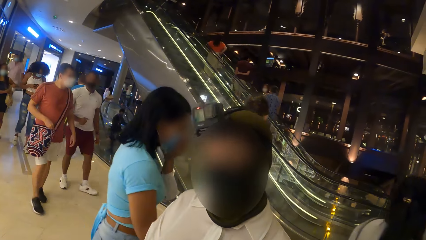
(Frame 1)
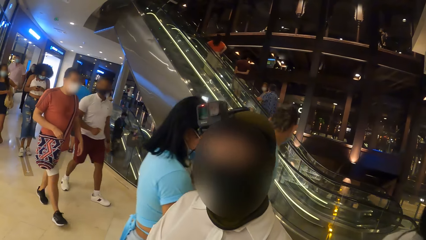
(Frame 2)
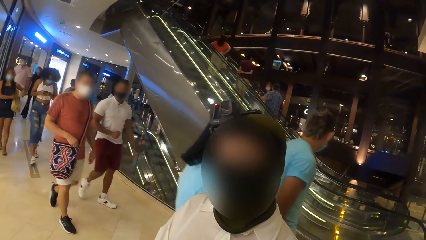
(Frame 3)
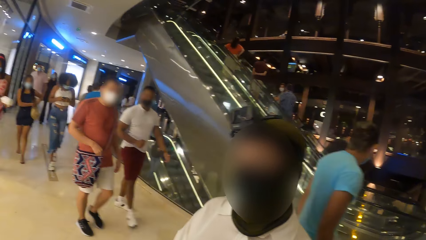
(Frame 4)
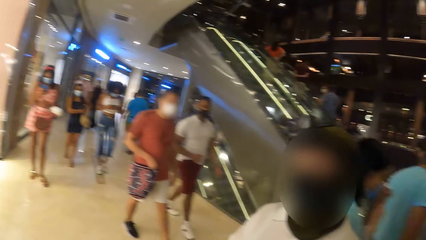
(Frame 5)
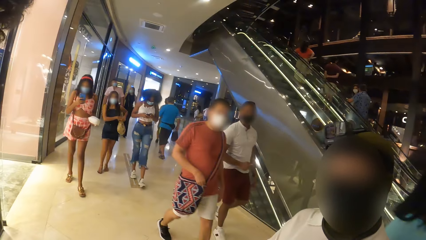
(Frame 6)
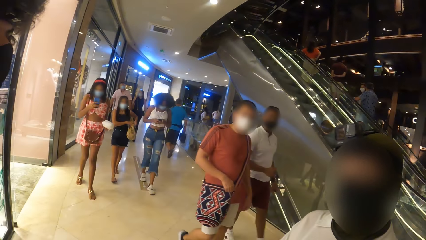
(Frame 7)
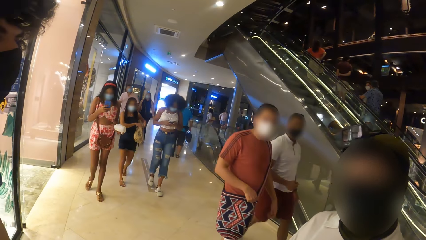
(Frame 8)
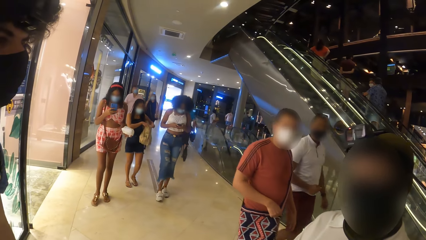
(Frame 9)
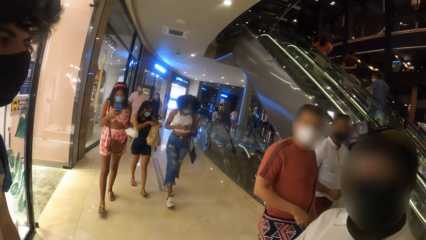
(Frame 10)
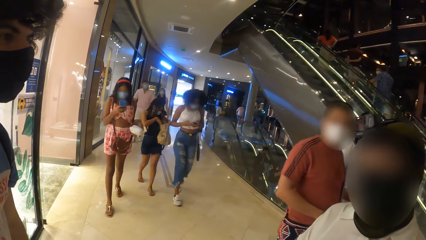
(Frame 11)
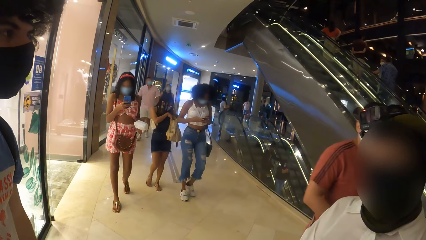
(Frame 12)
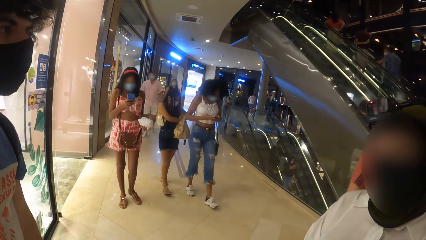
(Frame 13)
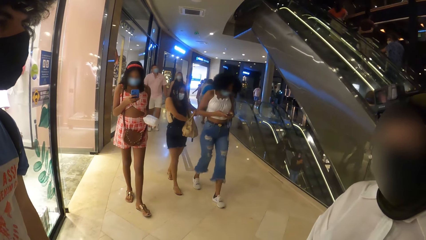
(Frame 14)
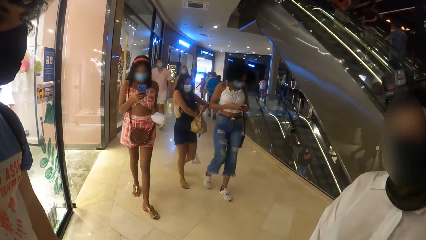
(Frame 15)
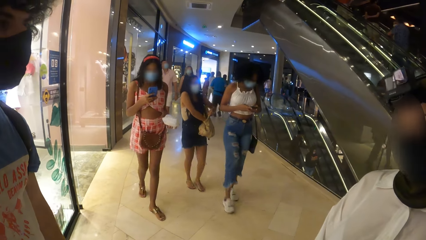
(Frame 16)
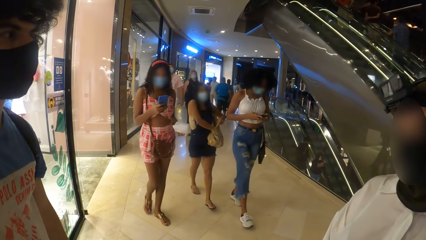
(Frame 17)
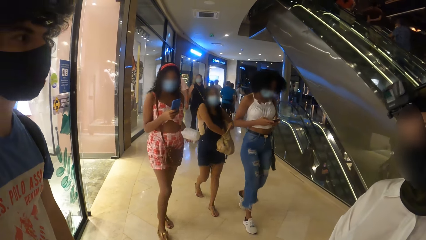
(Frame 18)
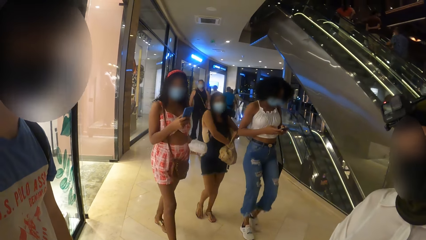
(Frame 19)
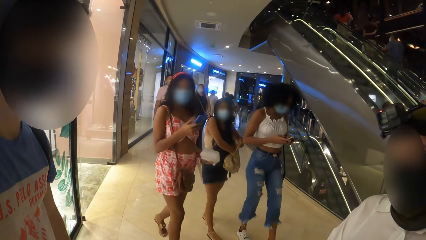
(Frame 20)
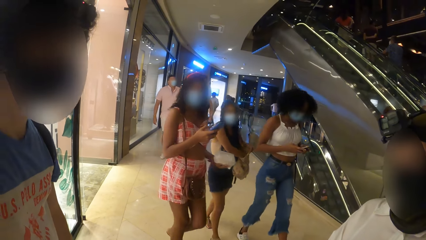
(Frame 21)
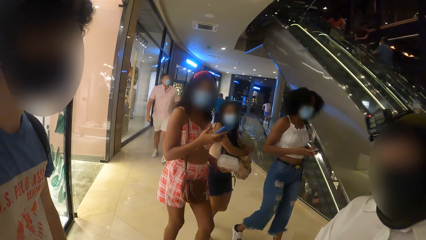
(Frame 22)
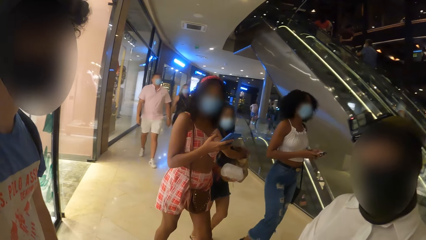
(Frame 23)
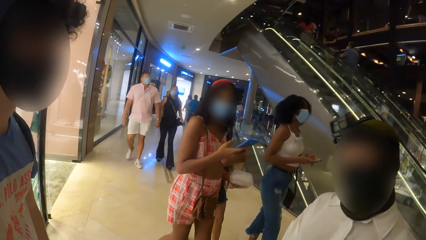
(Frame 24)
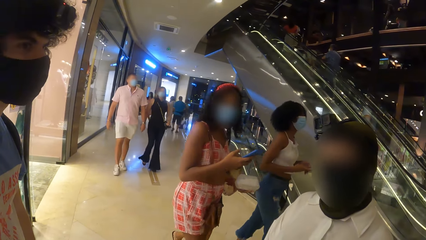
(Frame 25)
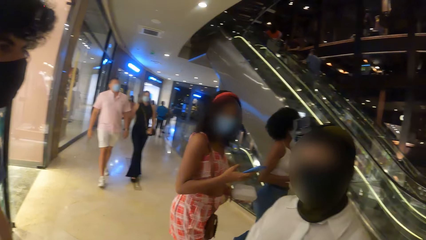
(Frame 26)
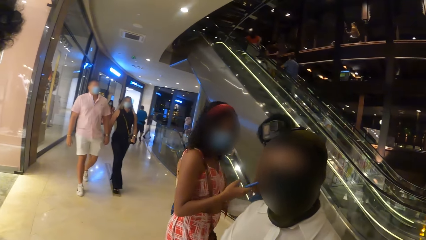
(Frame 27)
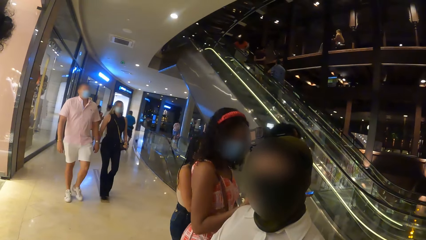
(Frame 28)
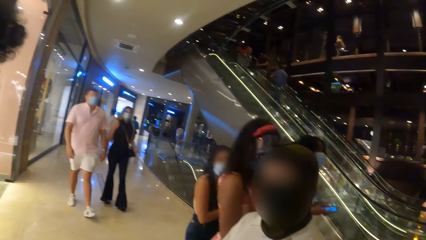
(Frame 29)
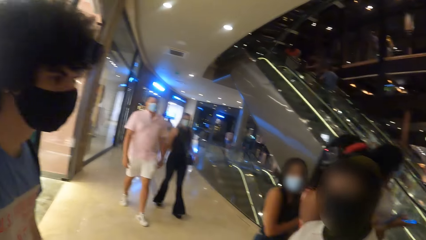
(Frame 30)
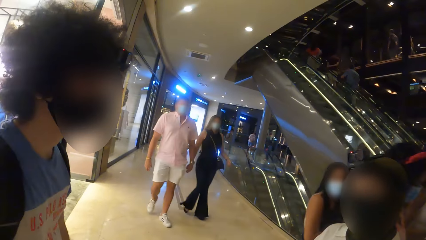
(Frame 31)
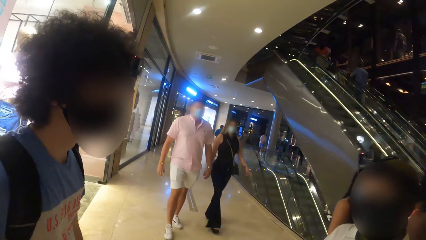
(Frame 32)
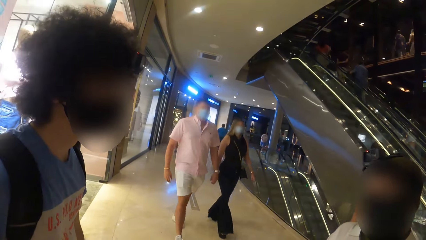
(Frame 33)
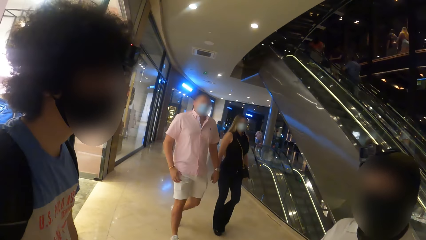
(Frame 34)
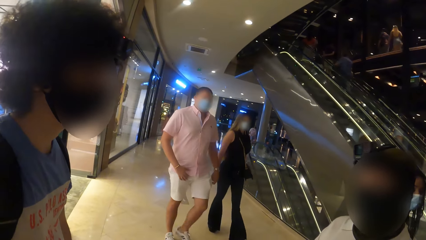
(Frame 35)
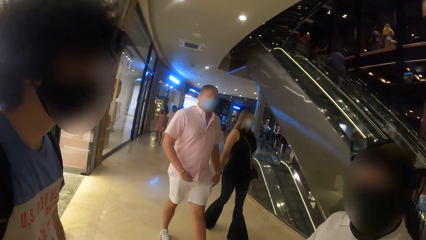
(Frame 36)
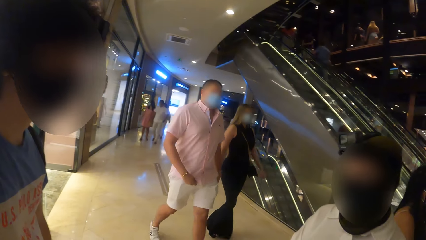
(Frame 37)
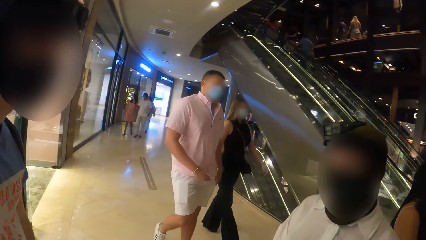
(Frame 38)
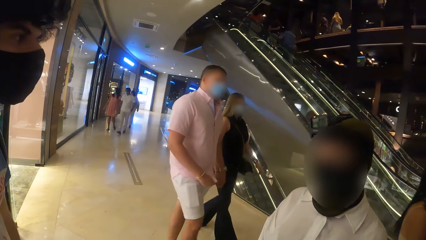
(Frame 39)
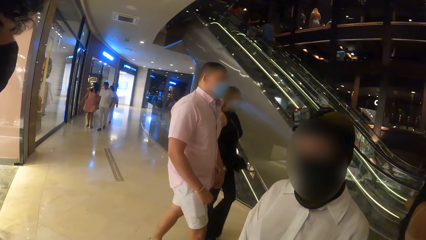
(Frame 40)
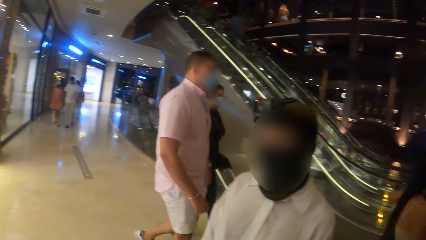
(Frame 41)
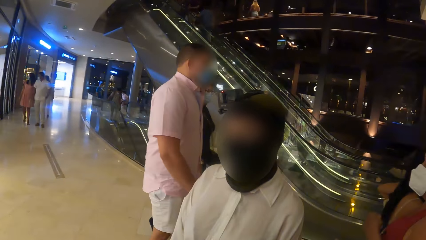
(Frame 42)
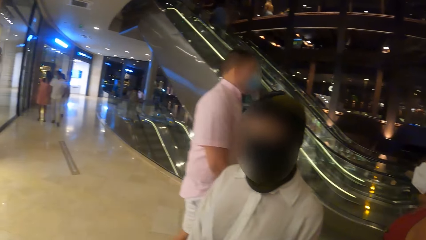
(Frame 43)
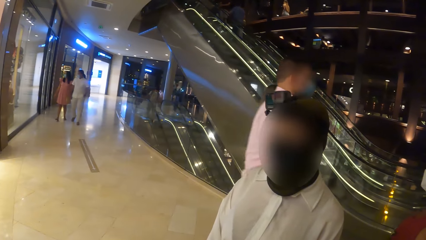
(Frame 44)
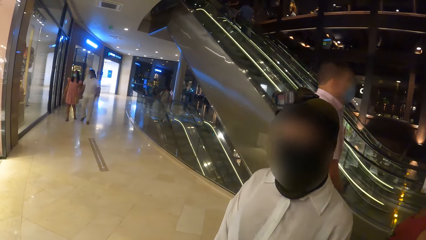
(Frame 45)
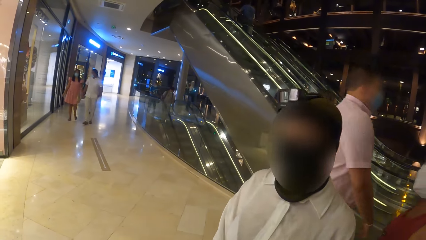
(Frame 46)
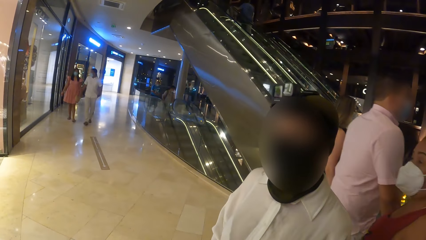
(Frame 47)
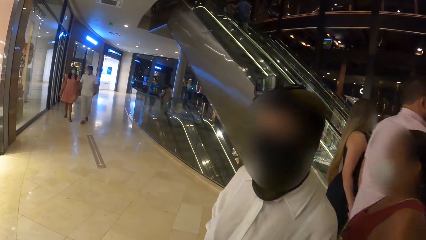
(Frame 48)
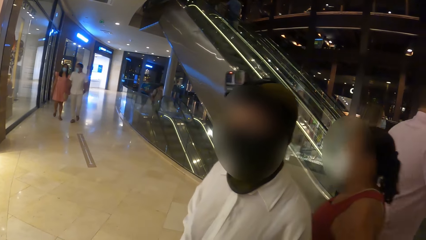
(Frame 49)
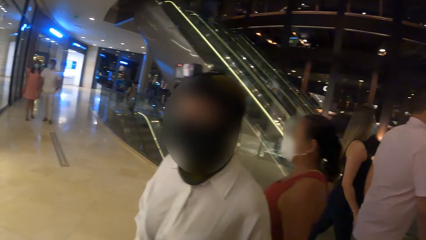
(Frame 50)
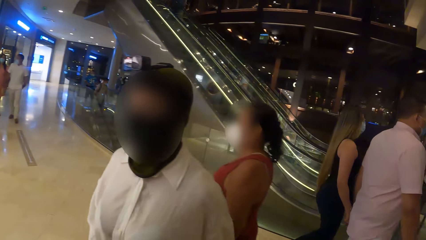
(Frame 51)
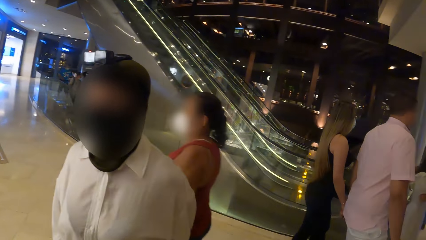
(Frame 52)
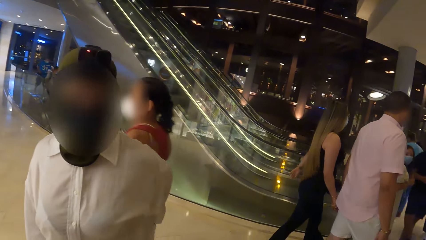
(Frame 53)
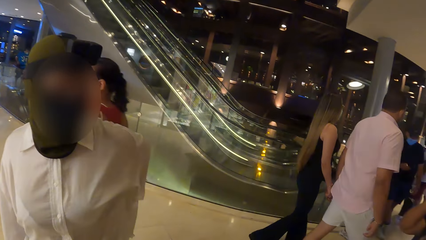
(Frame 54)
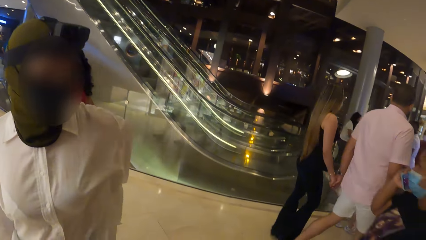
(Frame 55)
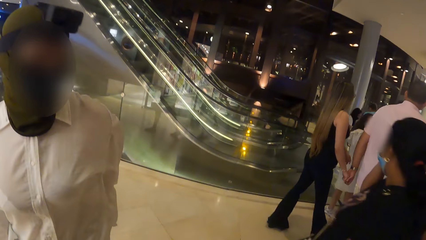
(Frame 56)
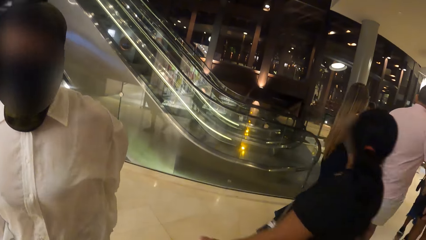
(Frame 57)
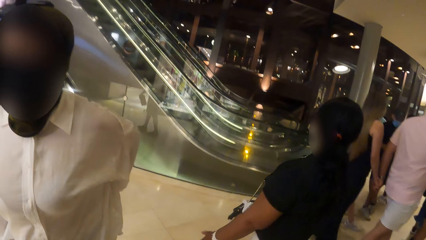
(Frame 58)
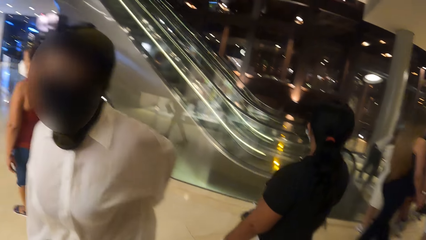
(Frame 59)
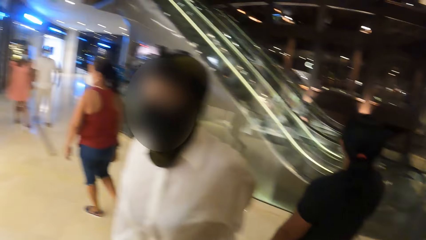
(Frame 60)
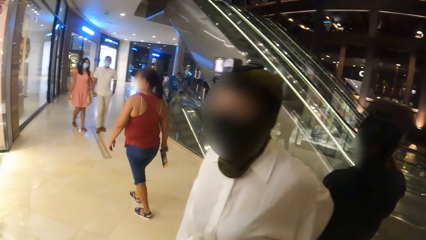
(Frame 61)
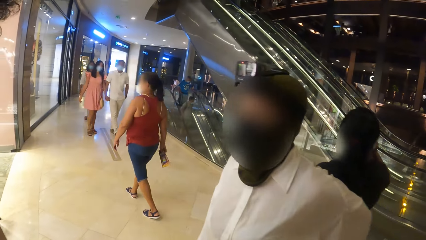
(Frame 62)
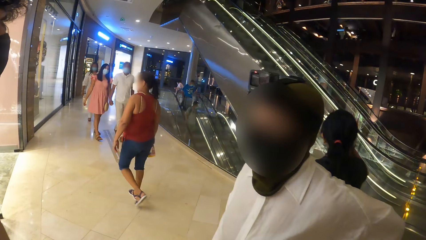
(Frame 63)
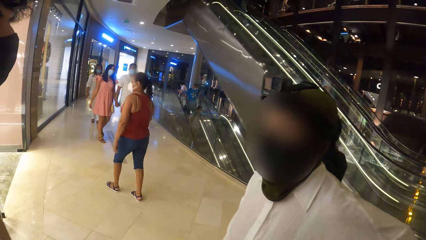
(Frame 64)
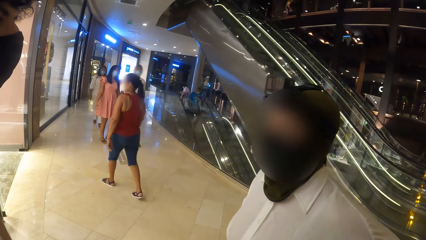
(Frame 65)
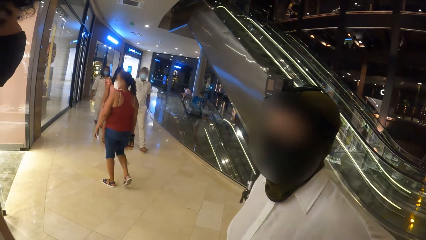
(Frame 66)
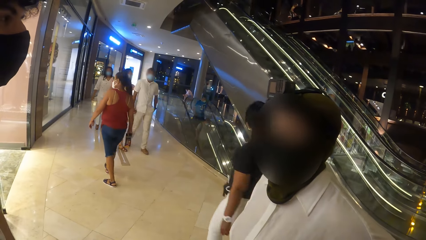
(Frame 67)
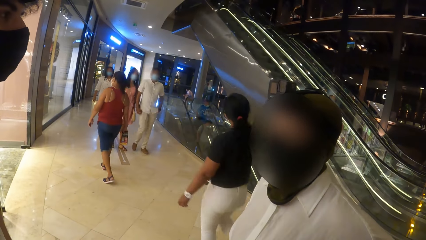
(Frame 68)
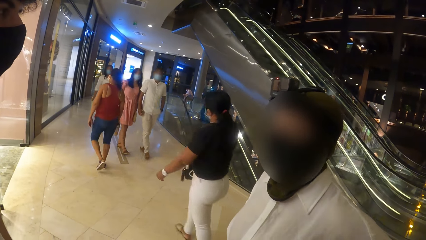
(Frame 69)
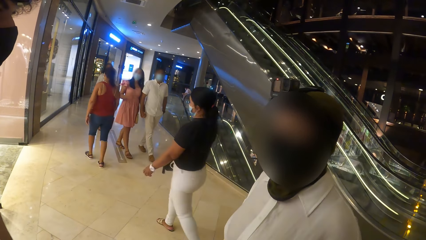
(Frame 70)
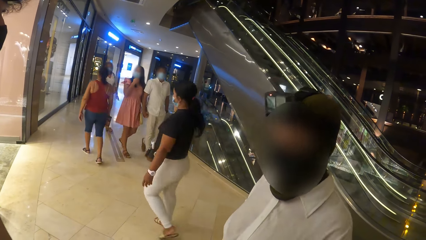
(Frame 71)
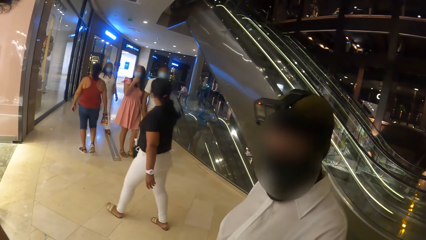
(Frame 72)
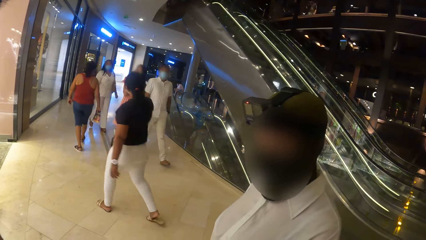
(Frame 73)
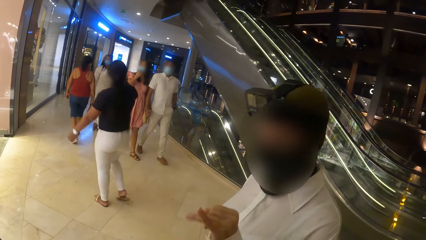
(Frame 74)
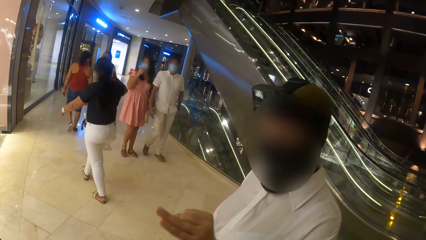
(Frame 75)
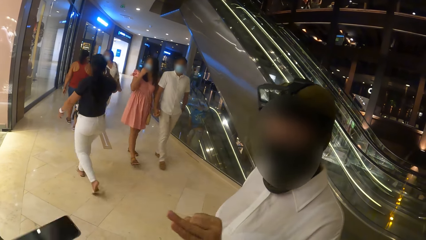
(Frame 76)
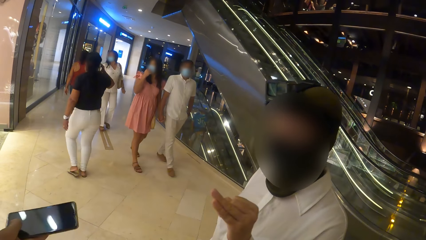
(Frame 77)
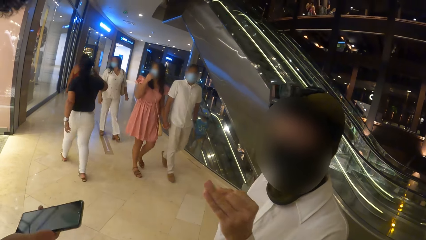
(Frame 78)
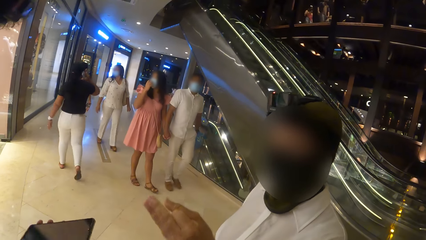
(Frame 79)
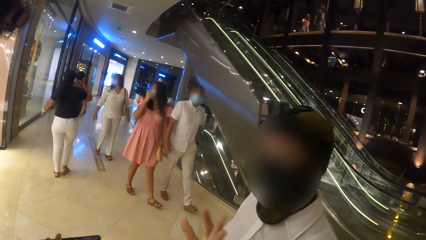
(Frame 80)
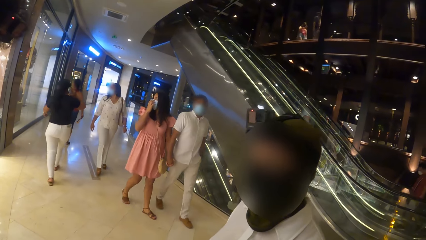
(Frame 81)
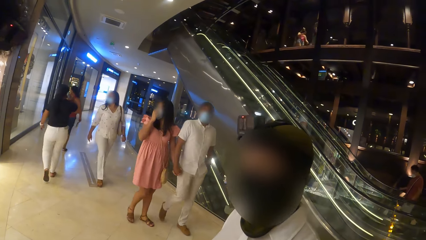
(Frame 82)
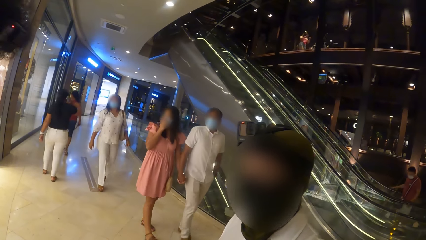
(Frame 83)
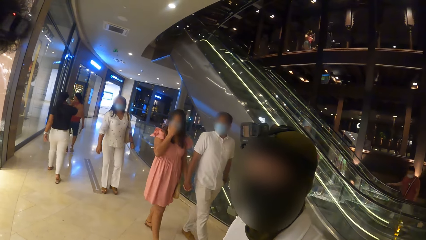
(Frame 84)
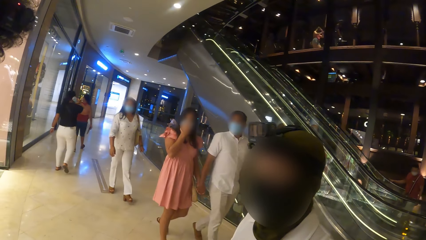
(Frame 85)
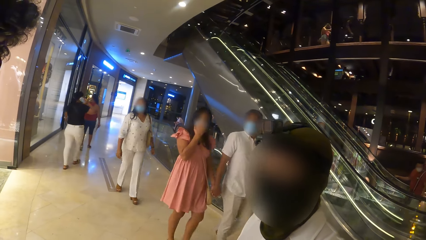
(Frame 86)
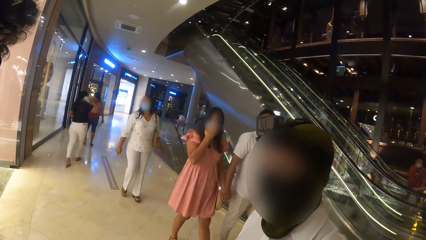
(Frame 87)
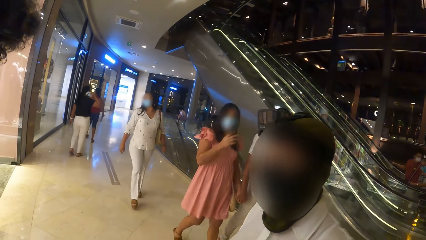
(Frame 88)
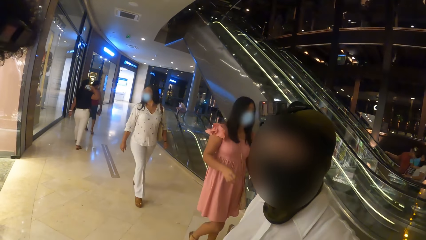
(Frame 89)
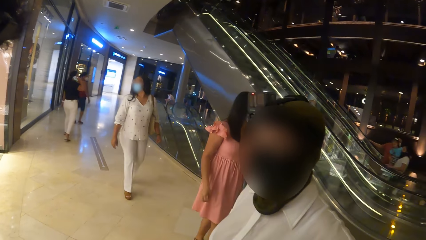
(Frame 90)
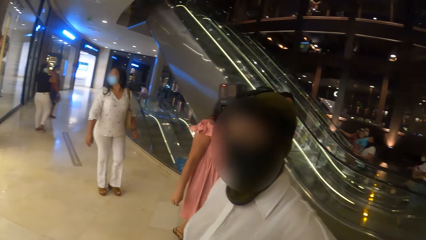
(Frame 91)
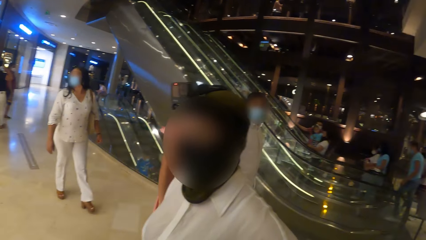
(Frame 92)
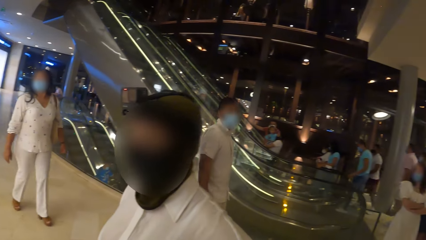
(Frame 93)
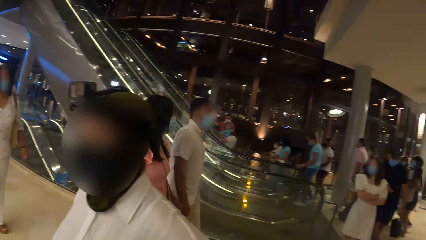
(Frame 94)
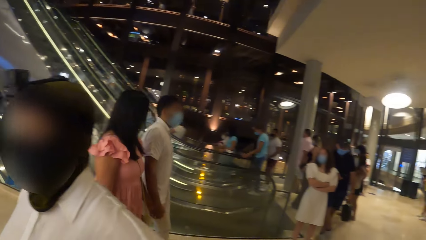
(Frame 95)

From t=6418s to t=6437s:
A person dialogues with another person. The woman gestures with her left hand.
